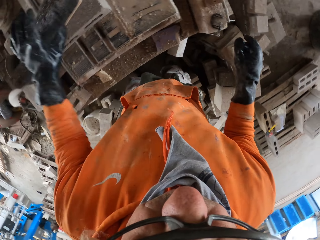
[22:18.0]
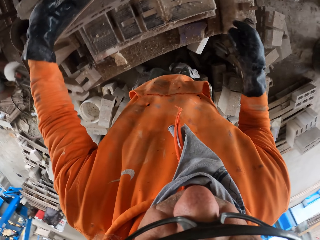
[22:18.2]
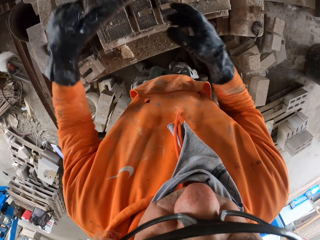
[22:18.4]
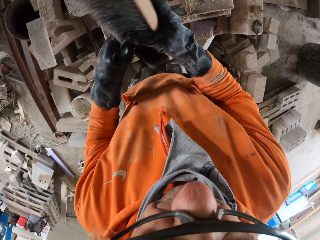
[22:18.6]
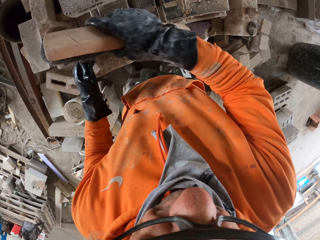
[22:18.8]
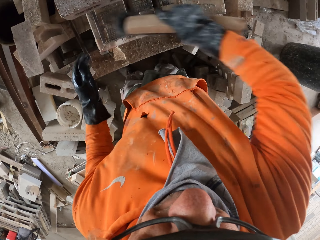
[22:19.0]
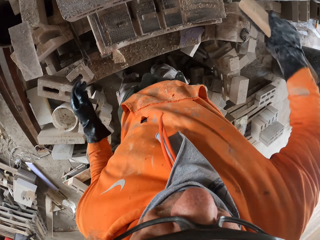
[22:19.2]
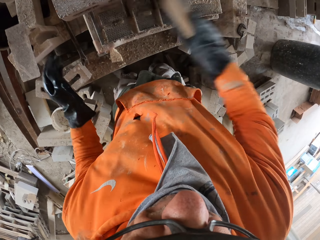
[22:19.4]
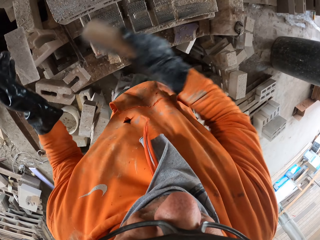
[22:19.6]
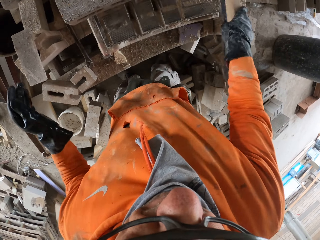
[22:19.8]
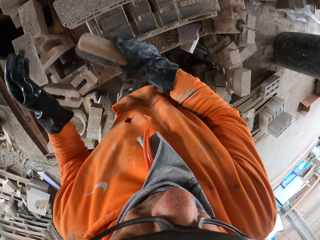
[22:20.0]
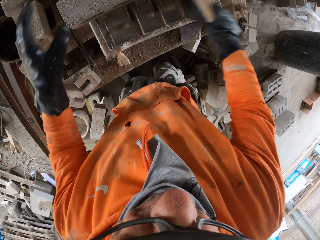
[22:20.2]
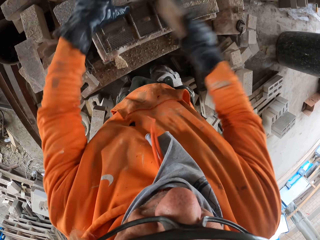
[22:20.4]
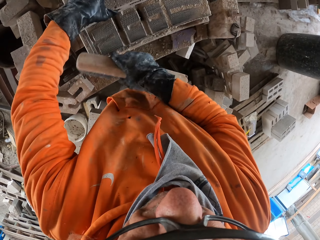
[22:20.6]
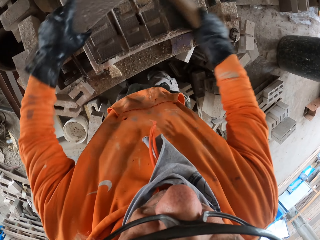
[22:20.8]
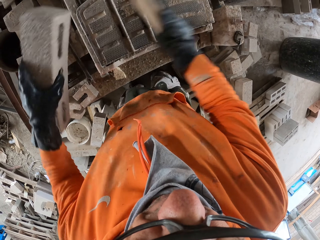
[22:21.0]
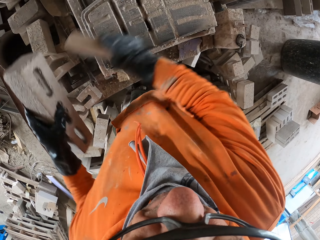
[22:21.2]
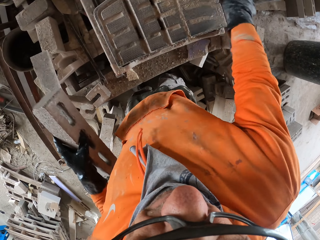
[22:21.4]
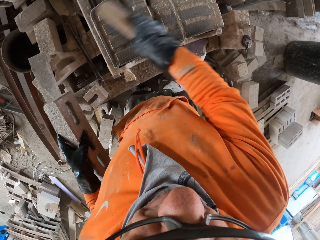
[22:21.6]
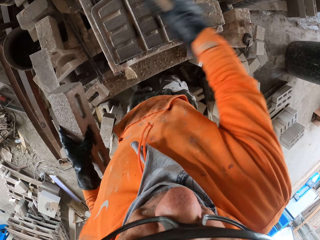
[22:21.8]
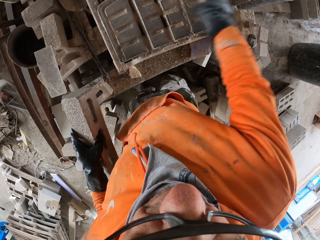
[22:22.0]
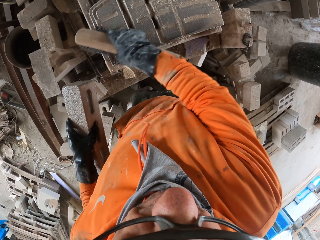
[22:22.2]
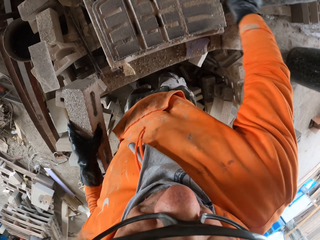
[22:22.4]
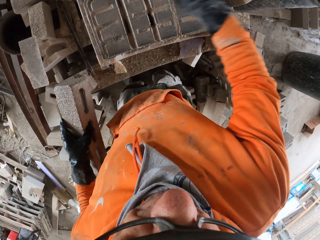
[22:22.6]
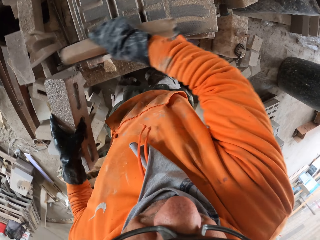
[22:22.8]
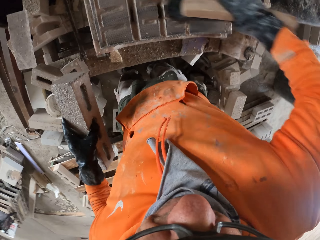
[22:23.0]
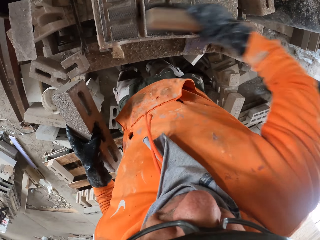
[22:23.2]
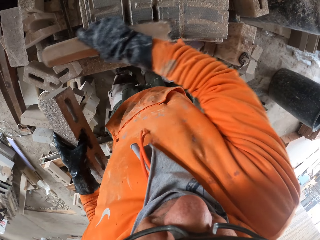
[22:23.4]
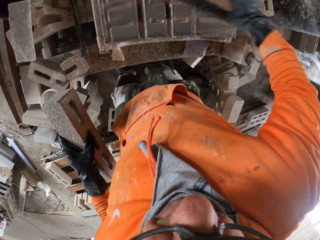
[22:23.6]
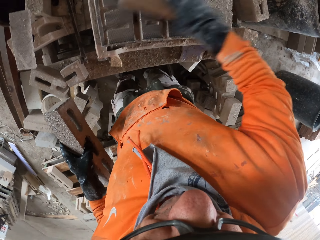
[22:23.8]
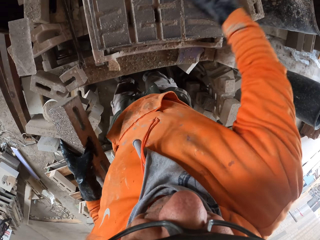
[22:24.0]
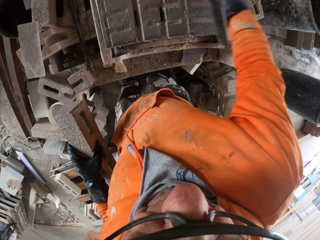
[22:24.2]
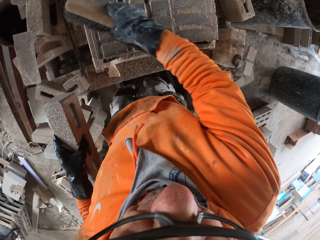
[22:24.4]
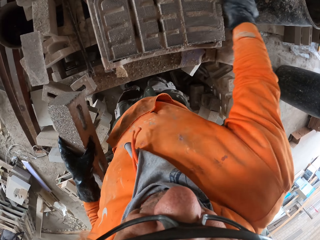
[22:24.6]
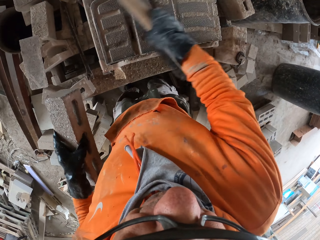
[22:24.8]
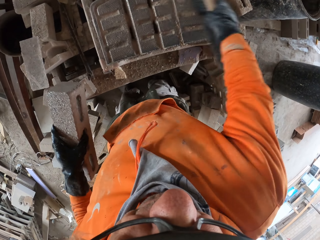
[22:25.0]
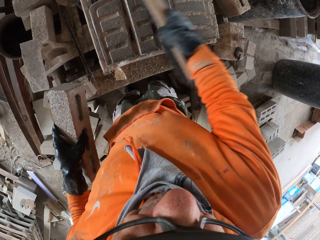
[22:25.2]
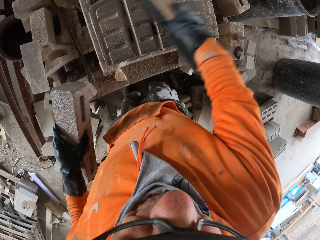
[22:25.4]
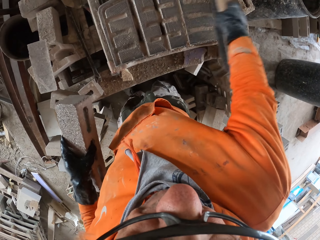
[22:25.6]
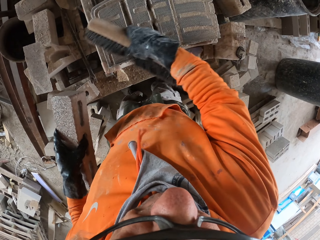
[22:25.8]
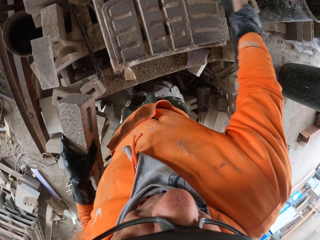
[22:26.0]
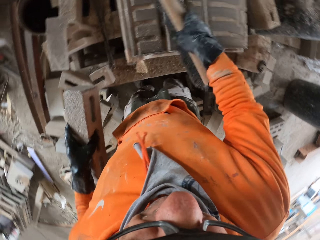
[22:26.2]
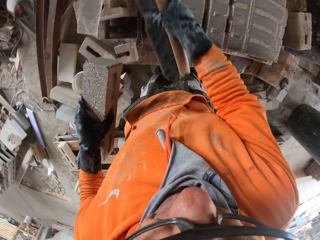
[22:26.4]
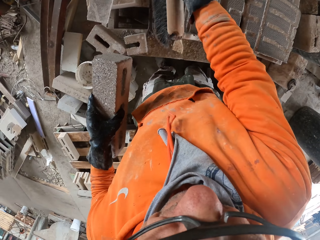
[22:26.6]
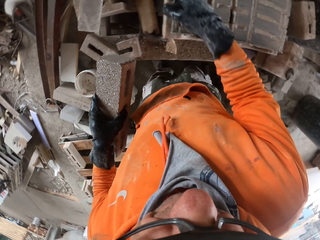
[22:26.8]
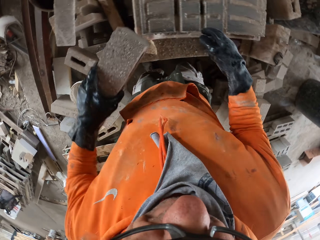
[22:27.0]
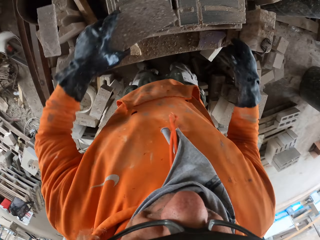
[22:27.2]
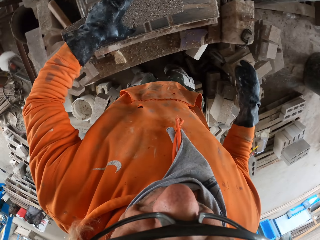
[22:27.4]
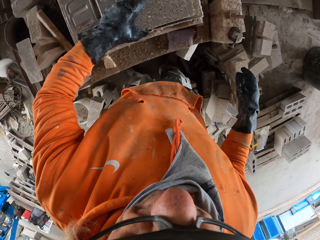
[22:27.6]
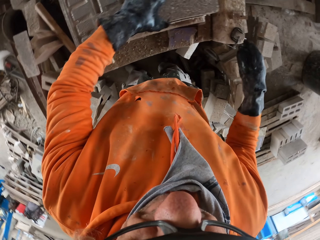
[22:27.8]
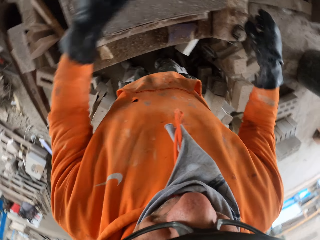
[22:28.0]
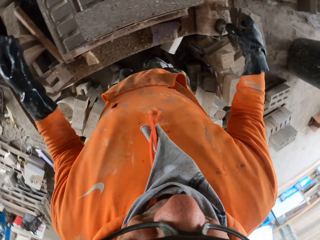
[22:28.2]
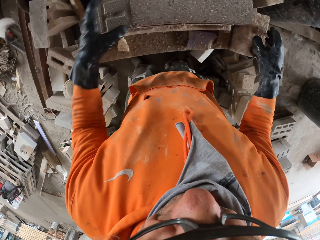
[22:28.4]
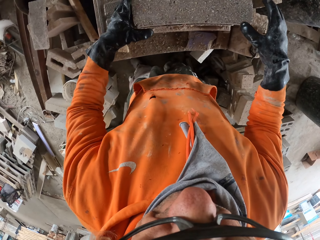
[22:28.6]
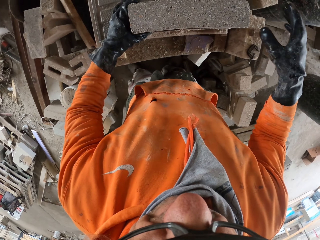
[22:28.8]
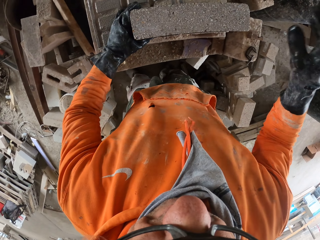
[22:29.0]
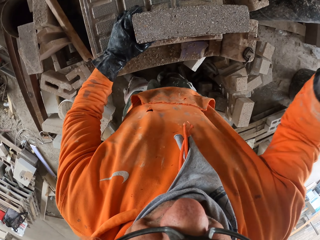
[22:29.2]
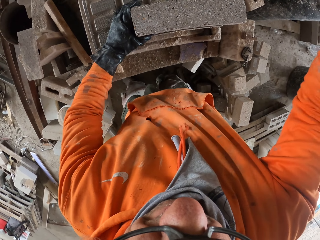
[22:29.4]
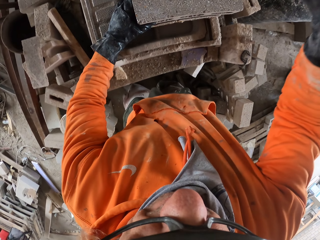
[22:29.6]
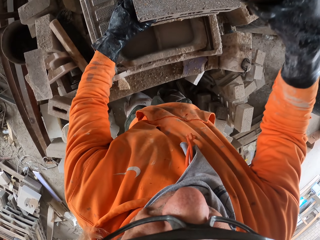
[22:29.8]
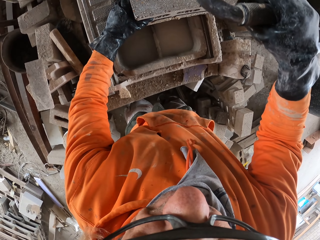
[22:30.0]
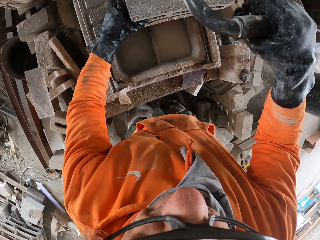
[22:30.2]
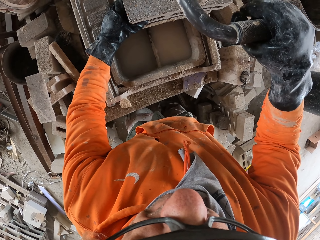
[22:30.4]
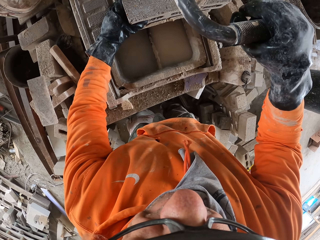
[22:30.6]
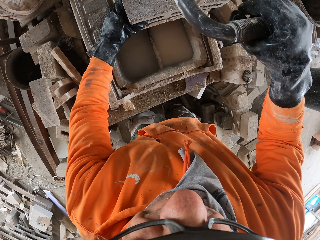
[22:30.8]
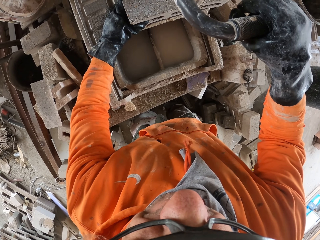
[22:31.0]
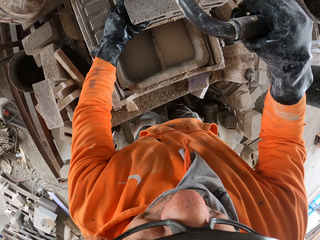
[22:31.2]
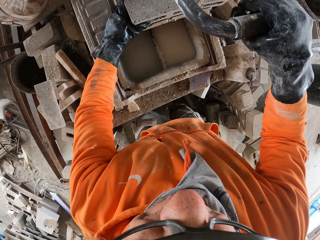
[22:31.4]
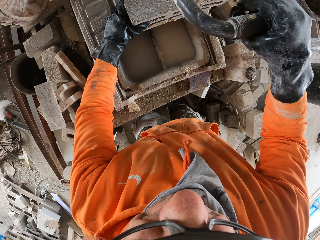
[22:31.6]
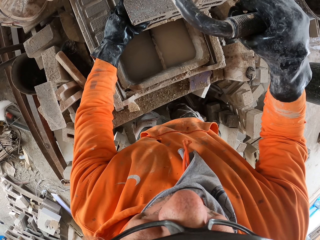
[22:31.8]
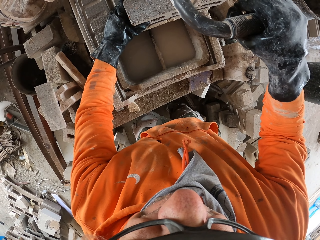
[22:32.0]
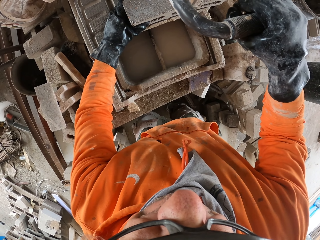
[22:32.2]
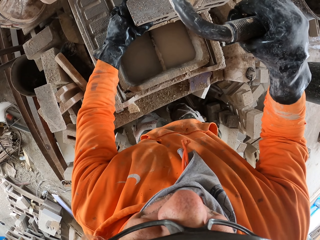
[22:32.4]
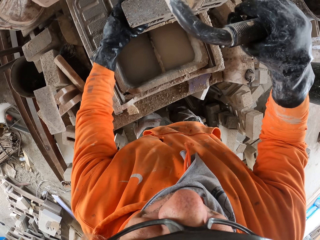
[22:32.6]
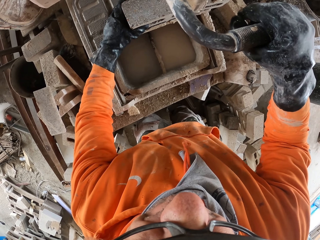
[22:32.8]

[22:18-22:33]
The camera wearer puts down a meter gauge on a block. They wipe a machine. They put down a brush. They adjust the block on the machine. They cut the block with the machine.

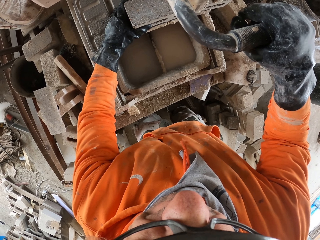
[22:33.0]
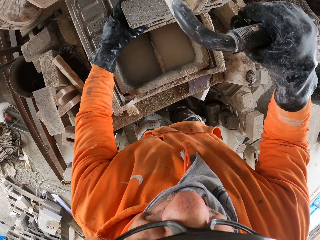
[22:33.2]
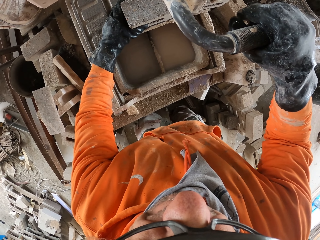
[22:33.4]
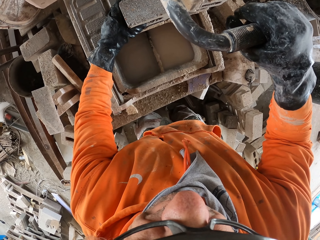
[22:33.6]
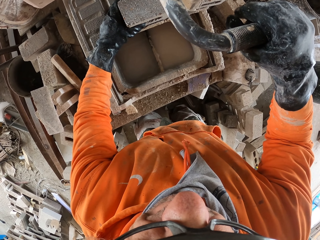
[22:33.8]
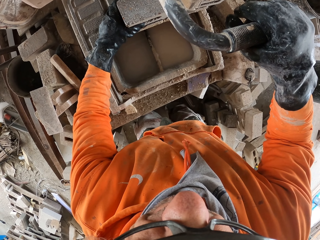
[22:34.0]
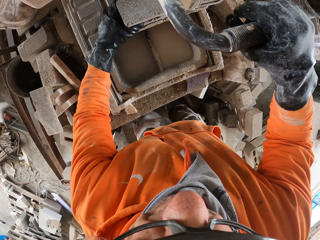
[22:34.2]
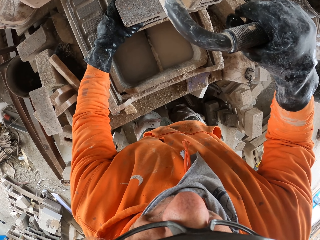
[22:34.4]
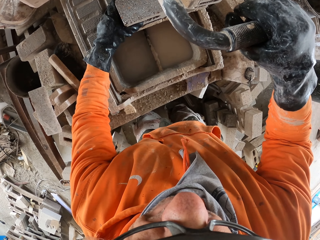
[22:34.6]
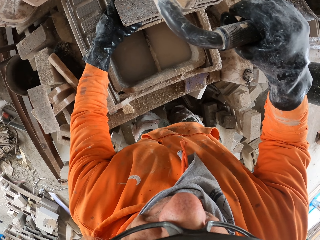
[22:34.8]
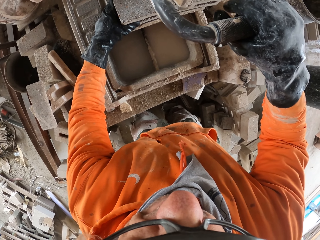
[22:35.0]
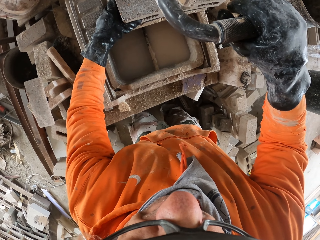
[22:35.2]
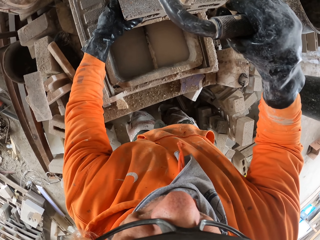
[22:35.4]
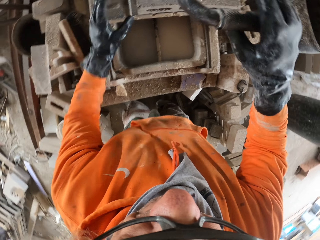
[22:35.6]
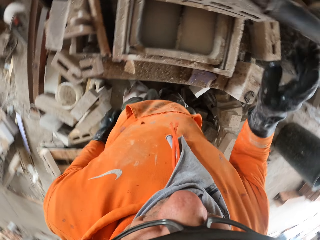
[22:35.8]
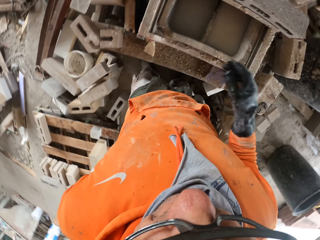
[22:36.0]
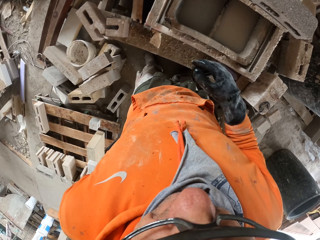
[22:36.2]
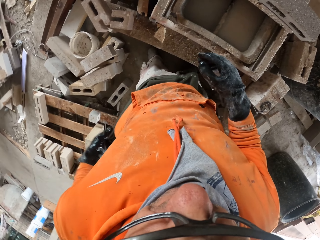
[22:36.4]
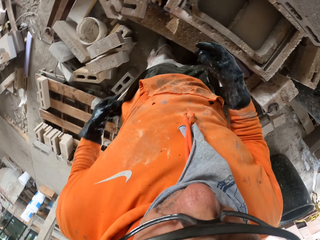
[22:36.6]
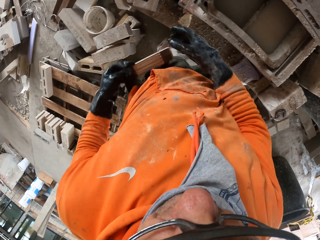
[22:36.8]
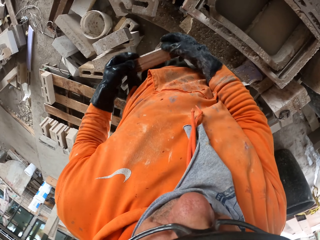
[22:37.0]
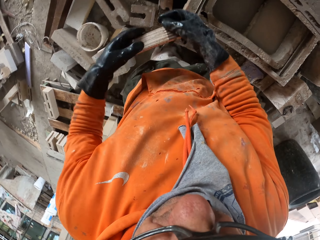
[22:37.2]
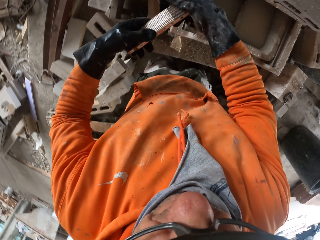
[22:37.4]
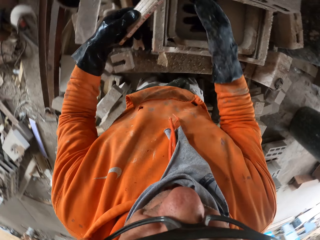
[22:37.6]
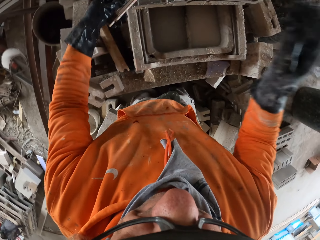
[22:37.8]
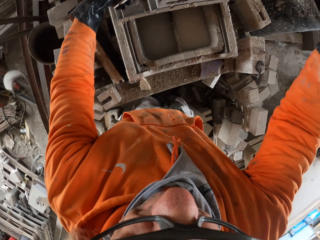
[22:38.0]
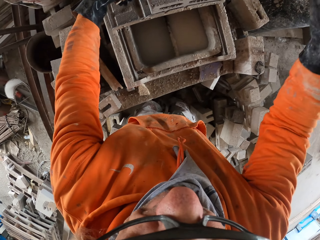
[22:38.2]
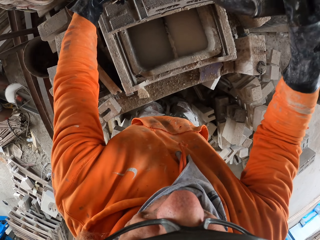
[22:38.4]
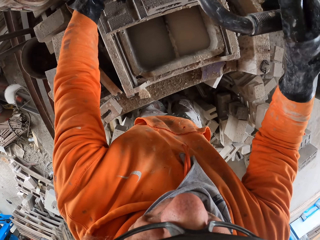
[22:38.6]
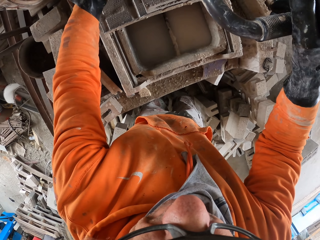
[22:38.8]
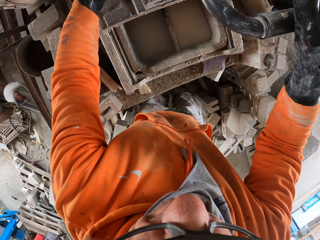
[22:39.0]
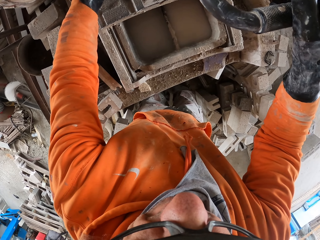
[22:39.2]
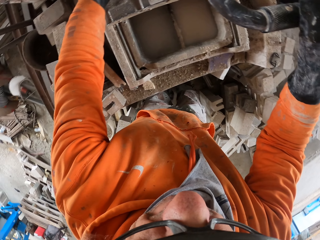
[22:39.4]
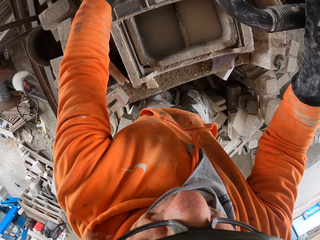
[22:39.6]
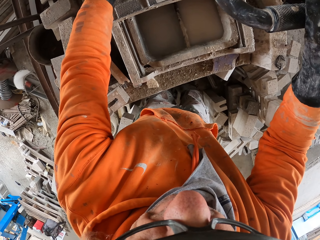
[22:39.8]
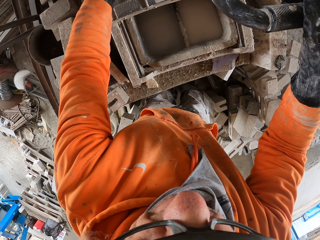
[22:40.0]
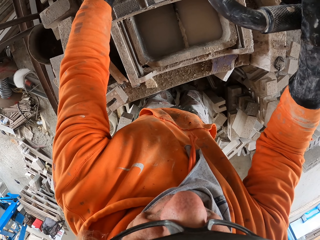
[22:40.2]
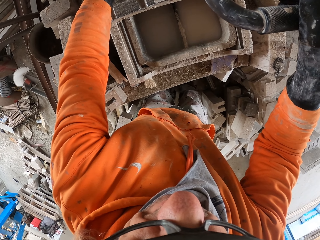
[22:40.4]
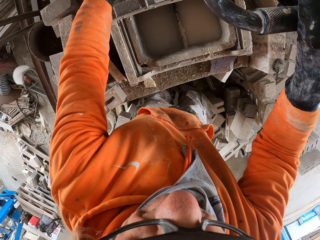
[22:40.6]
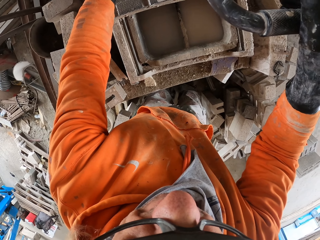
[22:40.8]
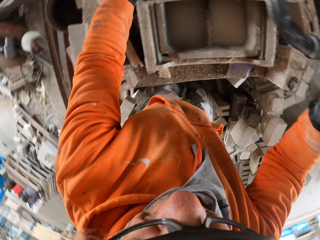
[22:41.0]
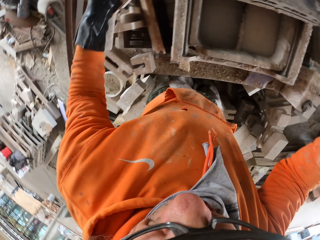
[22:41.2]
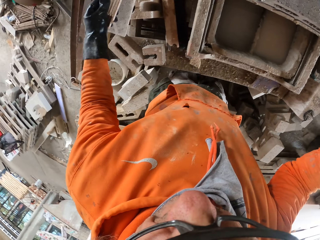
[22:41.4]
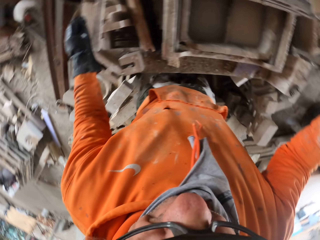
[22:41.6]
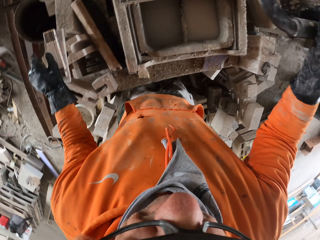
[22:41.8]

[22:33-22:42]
The camera wearer removes a tape measure from his pocket. He measures a cutter. He cuts a block with a machine. He puts down a ruler.
